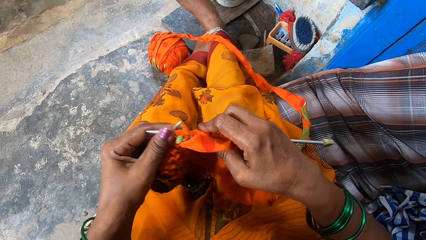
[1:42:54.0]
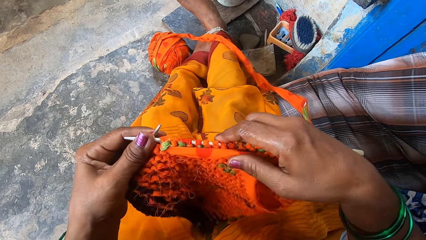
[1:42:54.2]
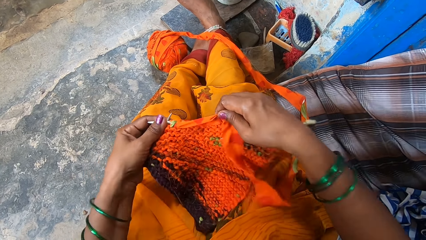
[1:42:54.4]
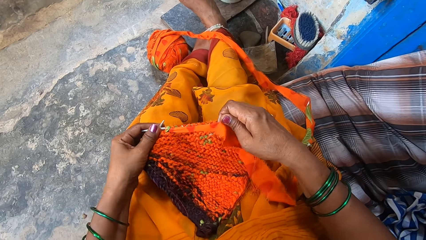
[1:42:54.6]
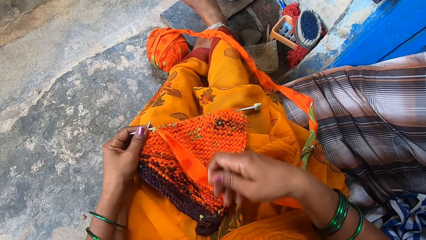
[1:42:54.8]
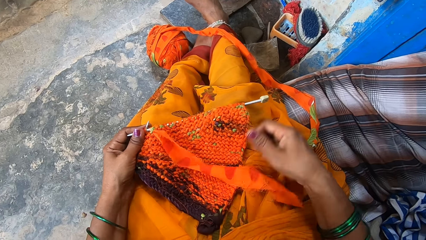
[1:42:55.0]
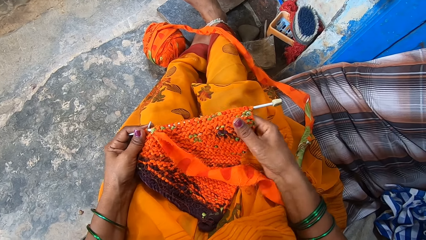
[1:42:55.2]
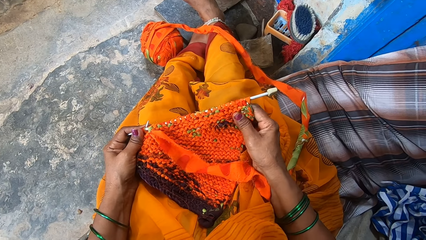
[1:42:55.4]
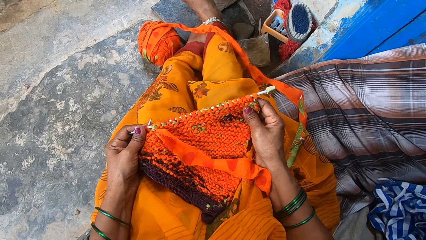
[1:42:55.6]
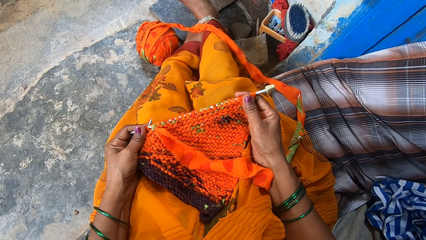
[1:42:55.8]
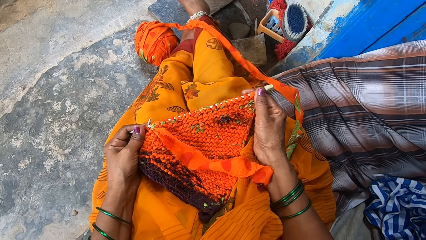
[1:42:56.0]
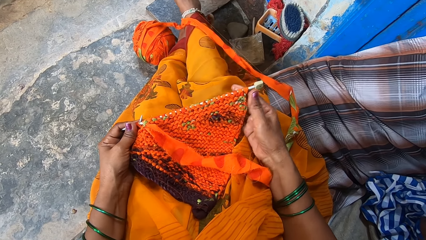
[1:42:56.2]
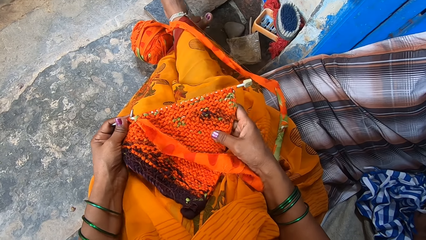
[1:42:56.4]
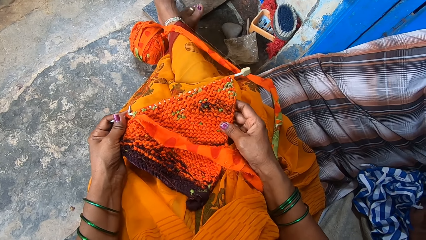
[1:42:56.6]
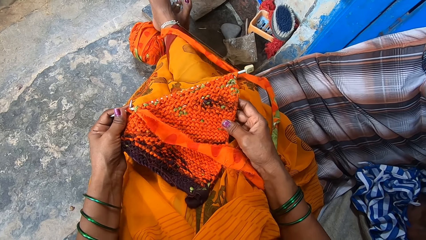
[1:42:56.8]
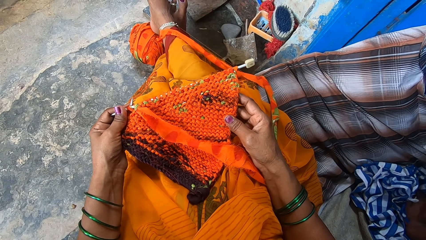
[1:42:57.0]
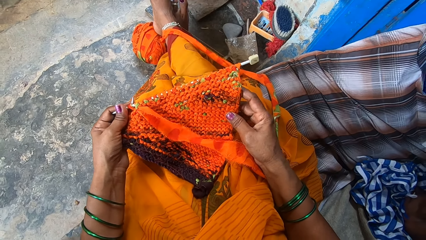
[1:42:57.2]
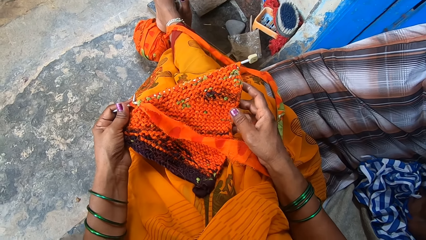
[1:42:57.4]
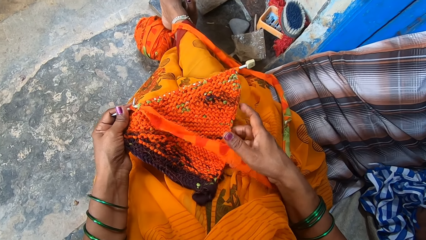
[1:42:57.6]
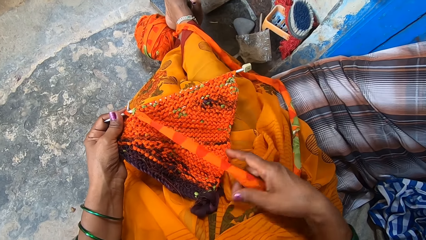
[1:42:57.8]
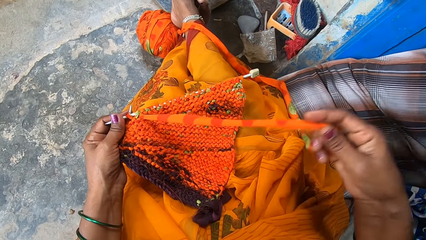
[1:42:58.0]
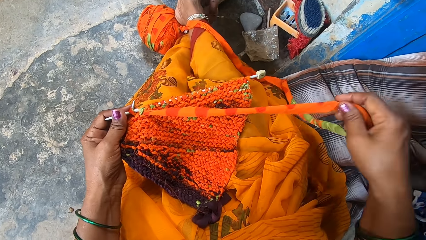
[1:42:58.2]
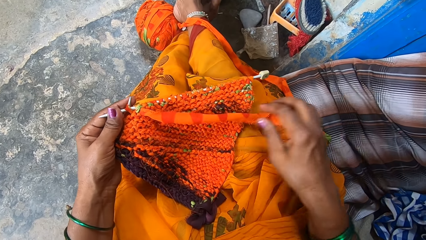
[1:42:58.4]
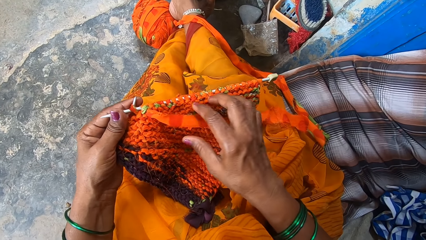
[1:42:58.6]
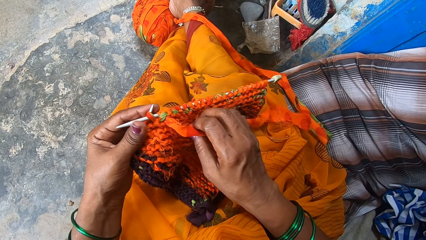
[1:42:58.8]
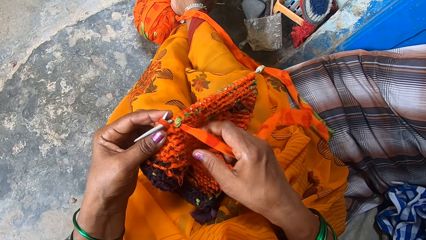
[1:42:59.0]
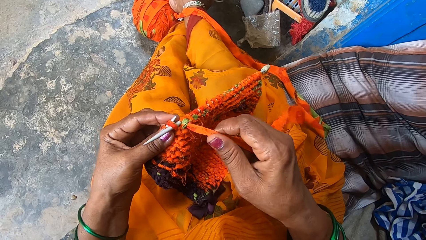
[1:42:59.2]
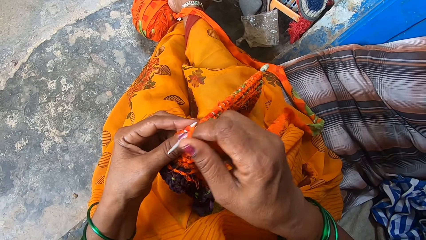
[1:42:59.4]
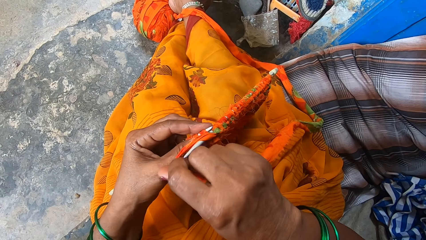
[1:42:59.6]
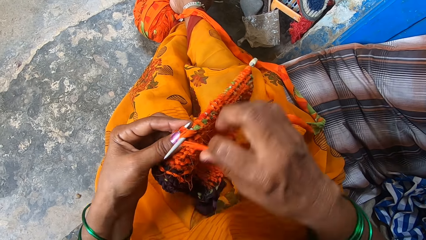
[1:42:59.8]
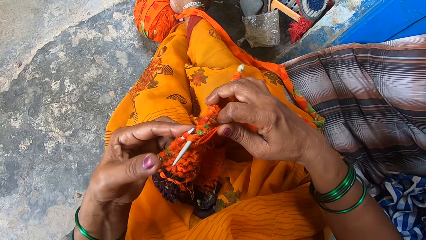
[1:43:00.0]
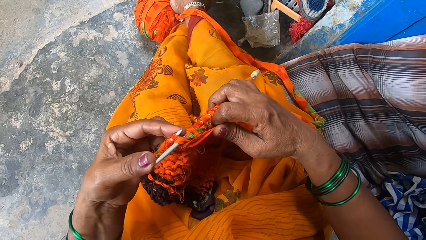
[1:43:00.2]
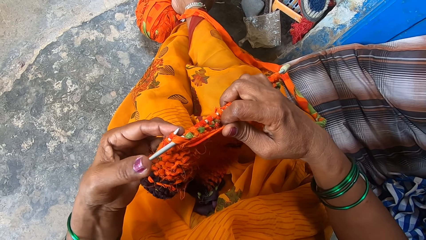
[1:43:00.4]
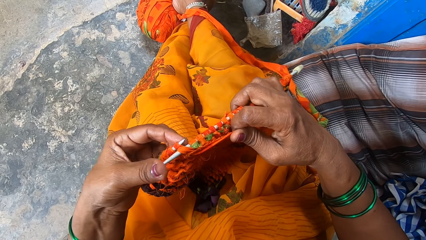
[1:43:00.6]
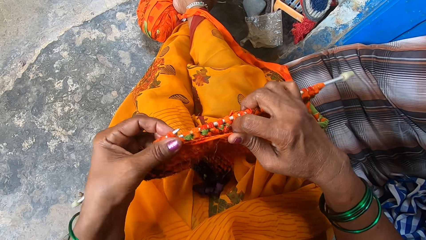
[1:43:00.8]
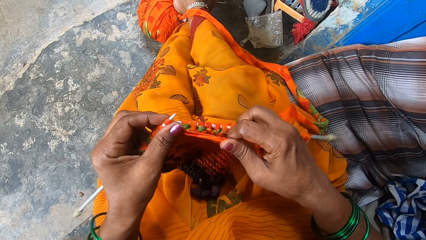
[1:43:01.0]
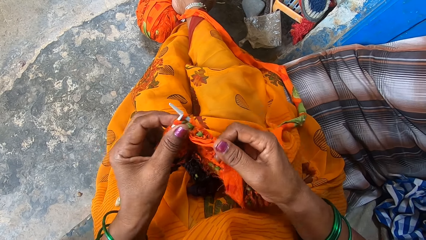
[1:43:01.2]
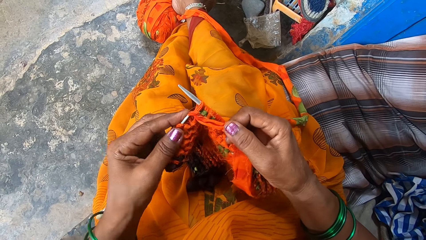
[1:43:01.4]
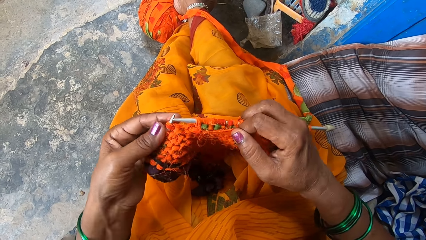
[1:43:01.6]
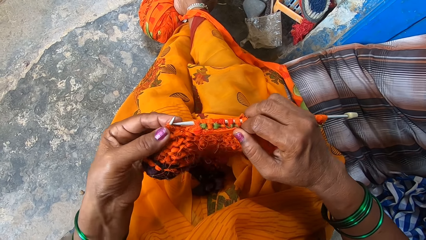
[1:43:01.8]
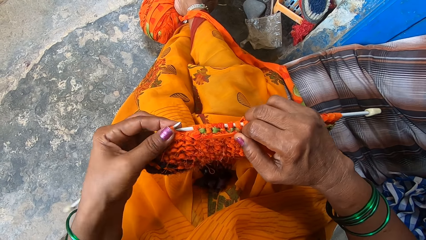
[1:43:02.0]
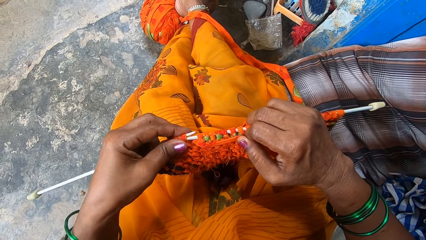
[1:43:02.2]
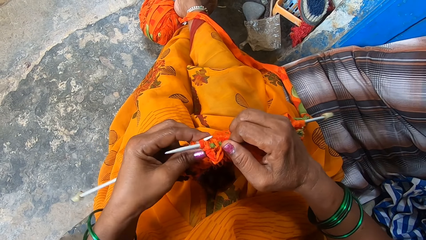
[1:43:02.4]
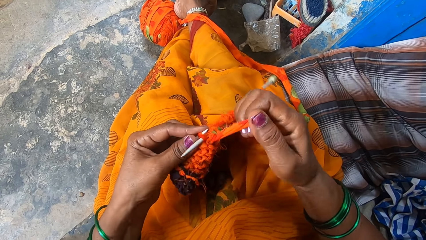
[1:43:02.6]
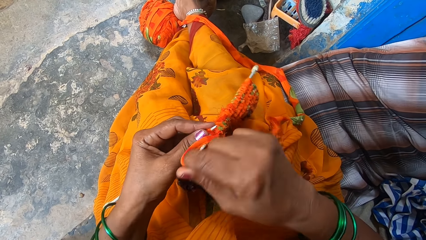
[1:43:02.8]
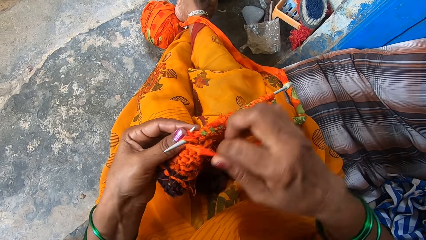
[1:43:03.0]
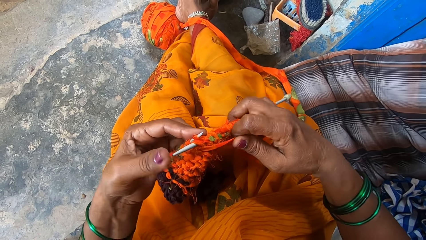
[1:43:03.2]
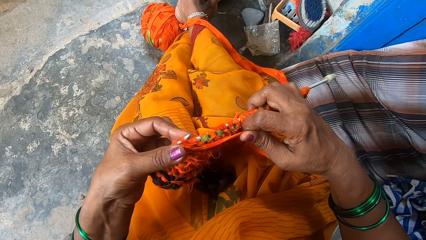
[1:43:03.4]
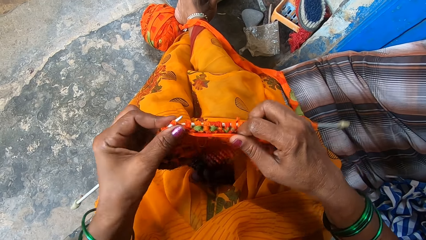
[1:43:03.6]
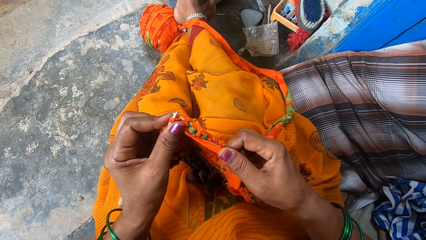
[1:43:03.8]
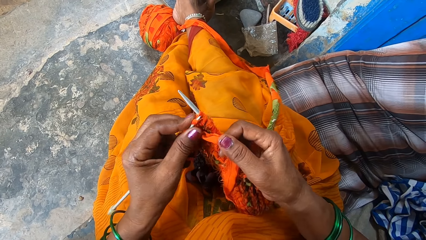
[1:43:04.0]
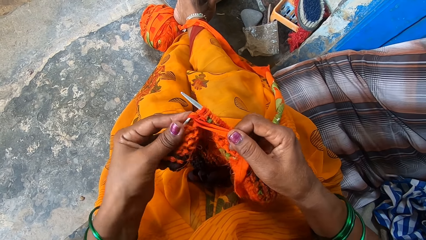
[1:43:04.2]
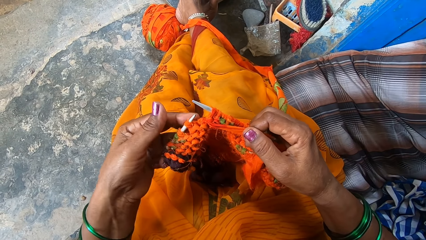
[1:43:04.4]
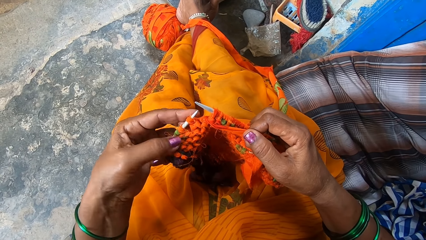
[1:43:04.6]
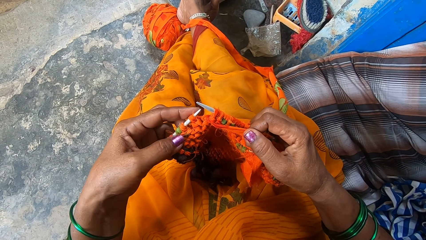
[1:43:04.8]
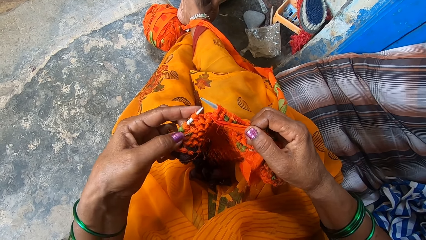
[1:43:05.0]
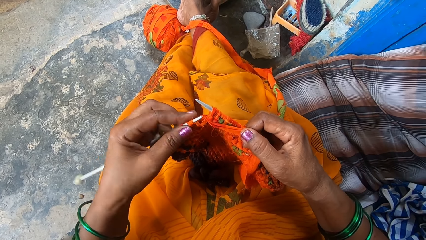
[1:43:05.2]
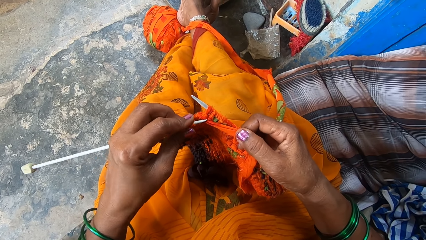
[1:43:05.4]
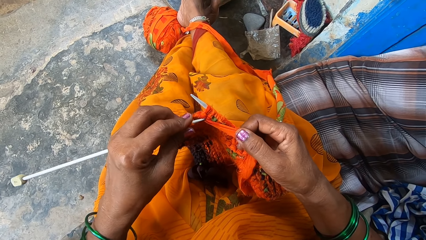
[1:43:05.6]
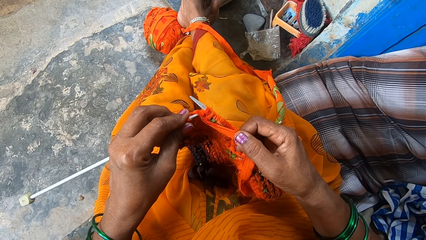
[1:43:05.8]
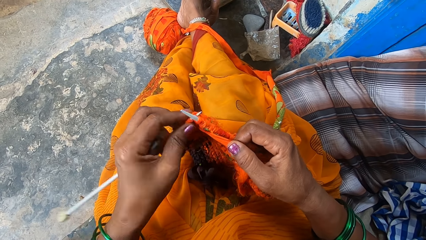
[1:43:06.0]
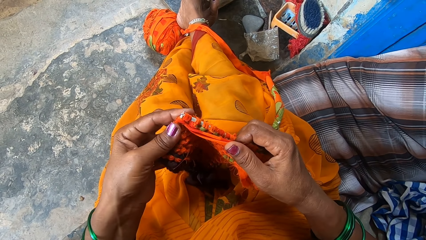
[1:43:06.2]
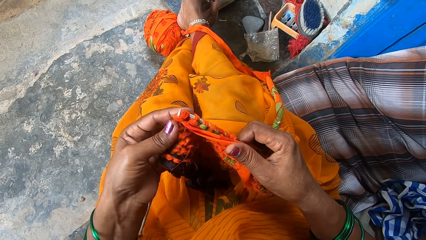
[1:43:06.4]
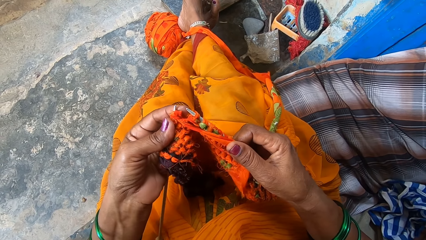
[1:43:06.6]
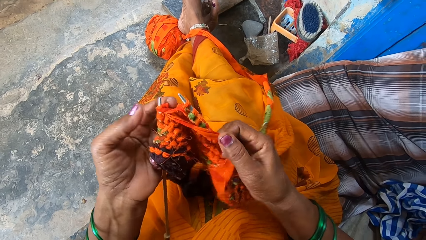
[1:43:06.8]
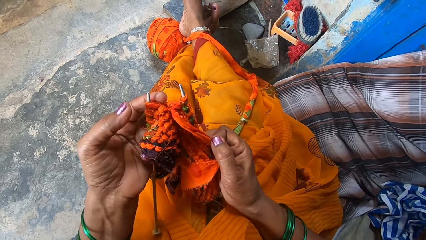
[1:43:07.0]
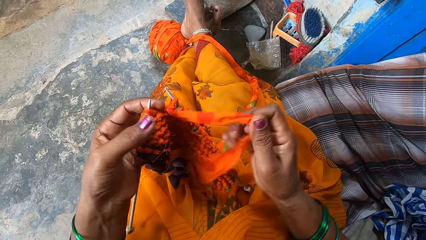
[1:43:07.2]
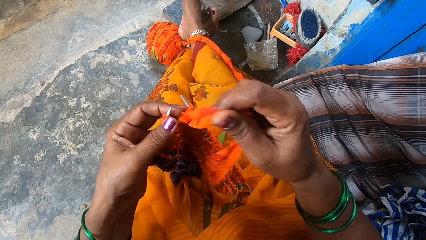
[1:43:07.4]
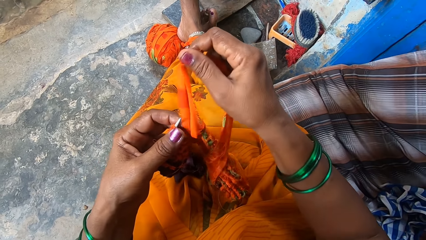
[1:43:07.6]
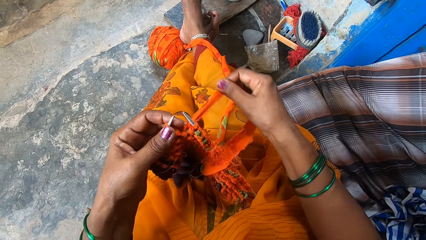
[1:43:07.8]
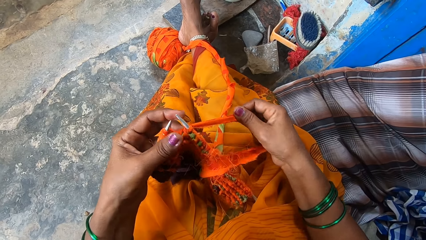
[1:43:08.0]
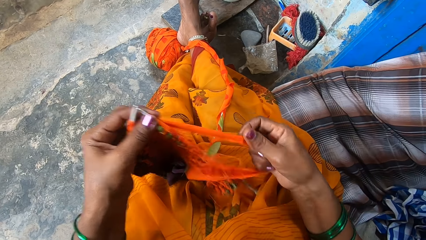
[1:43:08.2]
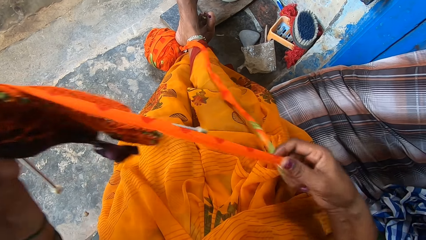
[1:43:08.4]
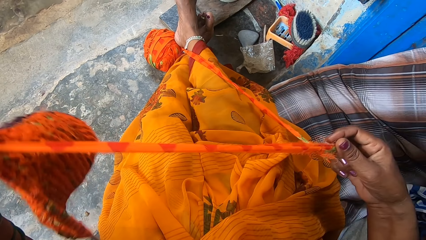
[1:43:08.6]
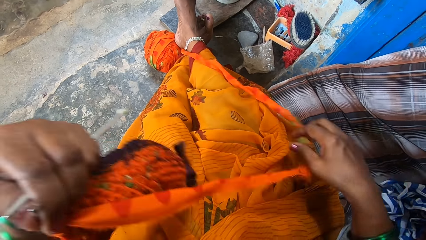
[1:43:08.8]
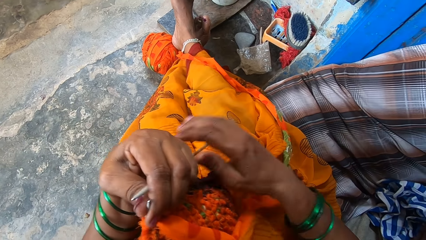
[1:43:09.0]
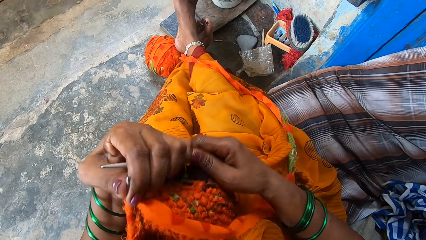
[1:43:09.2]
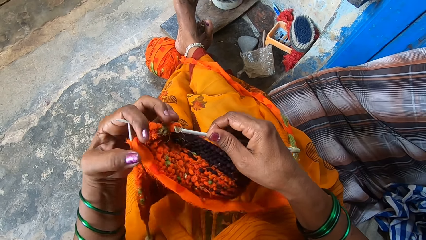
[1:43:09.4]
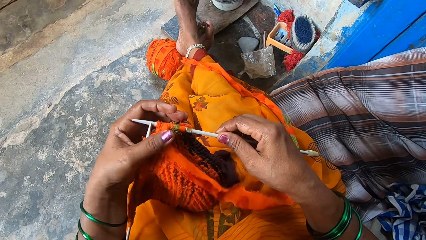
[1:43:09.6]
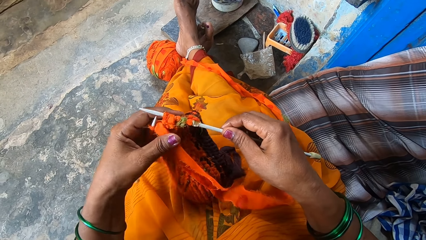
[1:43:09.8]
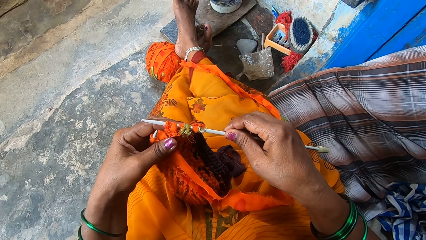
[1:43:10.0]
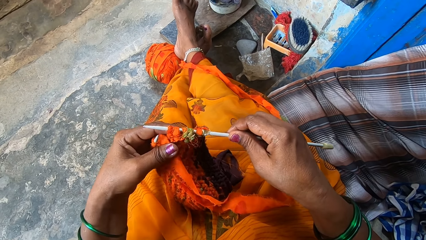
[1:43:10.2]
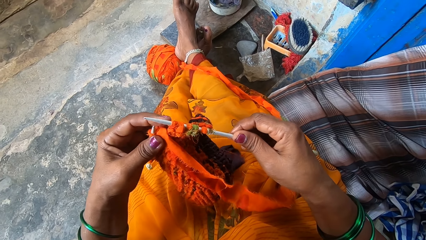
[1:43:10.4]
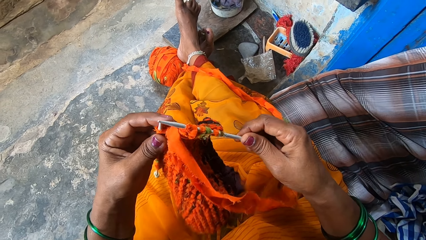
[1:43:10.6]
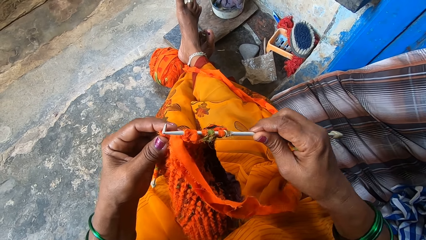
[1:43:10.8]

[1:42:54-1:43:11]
The camera wearer stretches the knitted material. They hold the knitted cloth. They knit the fabrics with the knitting needles. They pull out more fabrics and straighten a piece of cloth.
